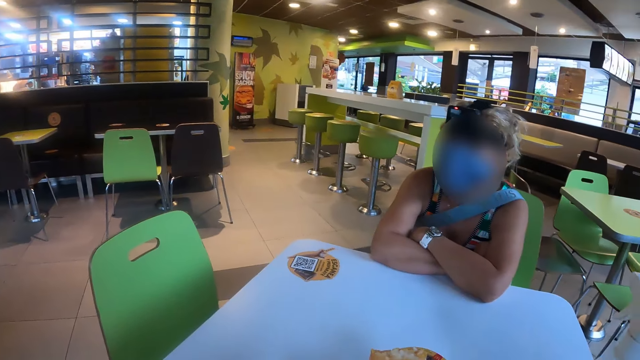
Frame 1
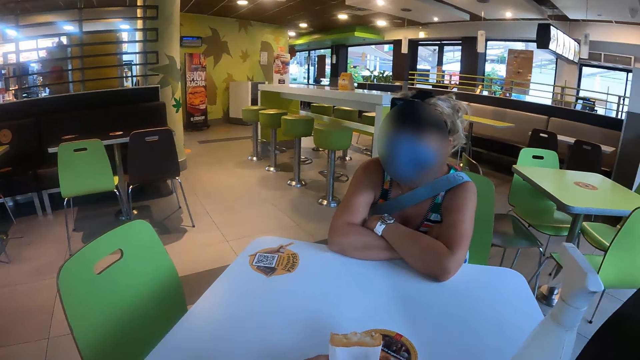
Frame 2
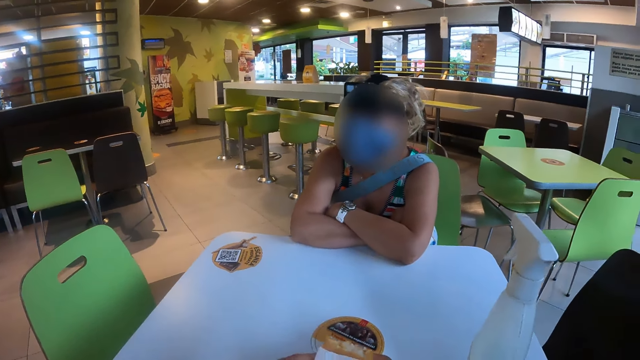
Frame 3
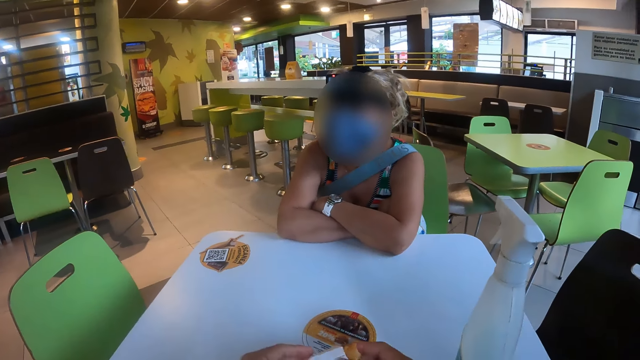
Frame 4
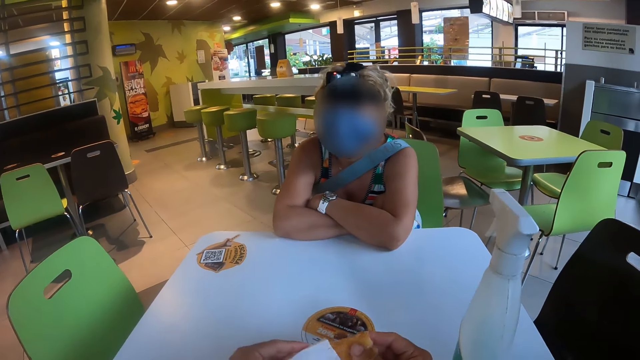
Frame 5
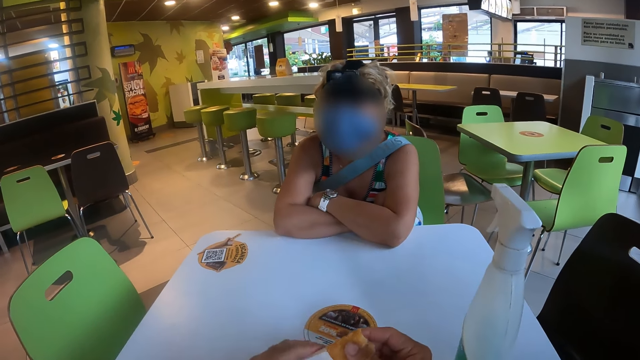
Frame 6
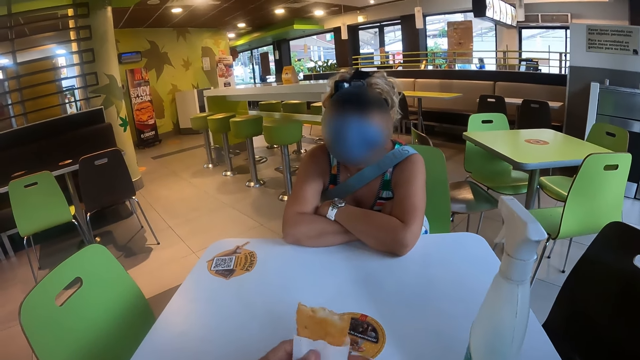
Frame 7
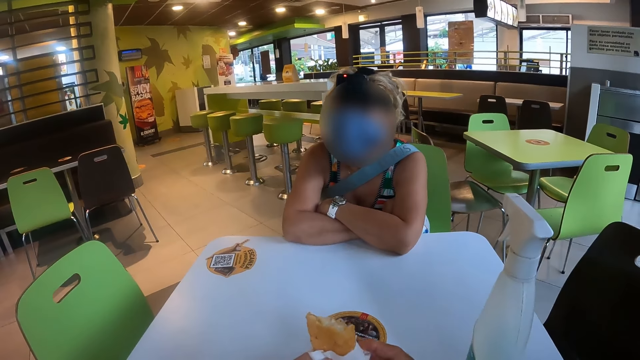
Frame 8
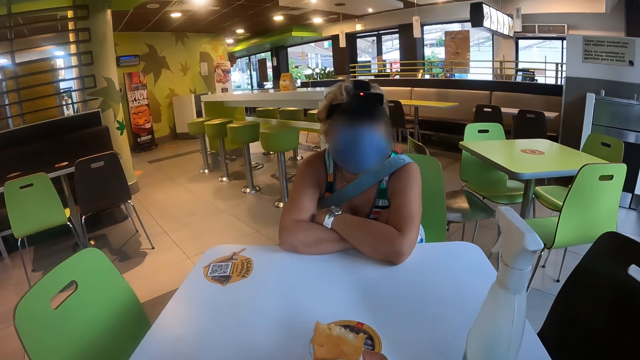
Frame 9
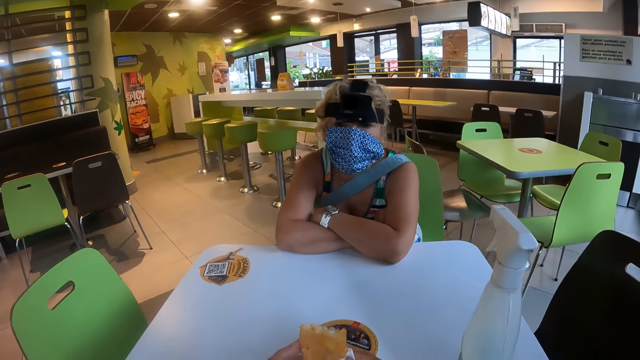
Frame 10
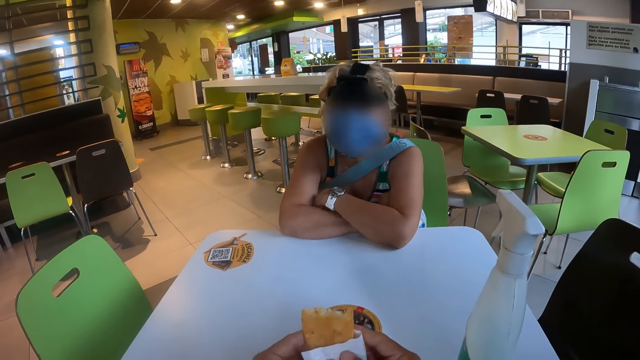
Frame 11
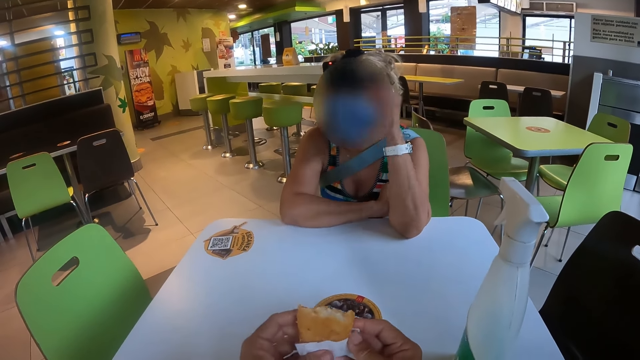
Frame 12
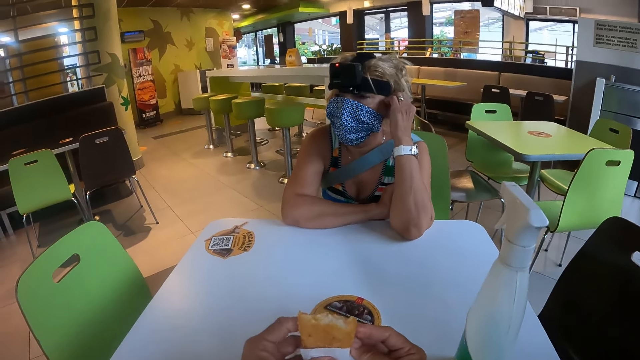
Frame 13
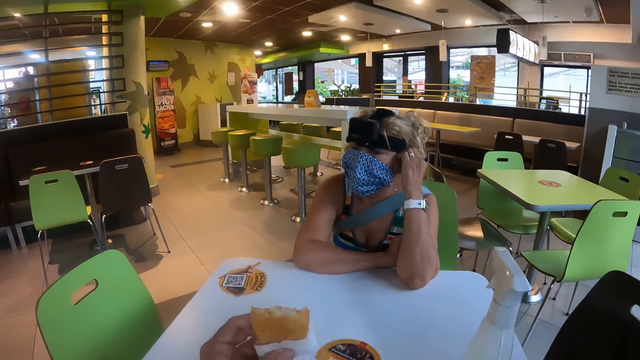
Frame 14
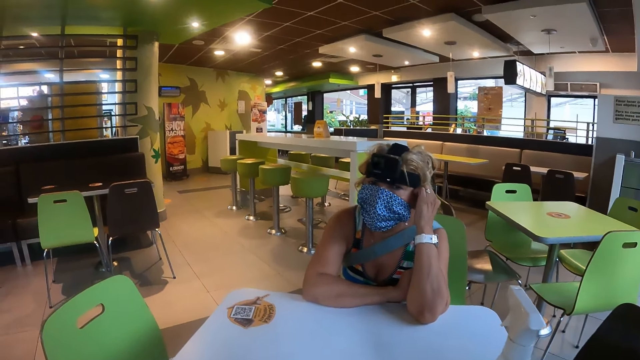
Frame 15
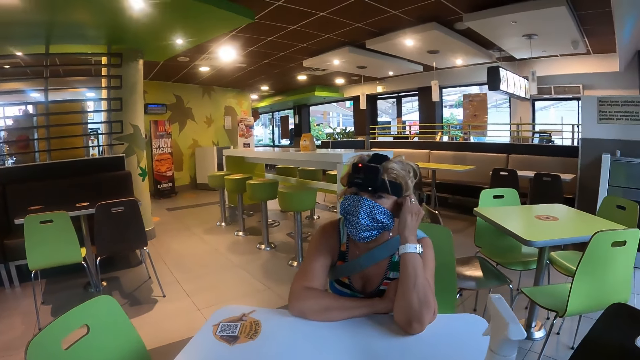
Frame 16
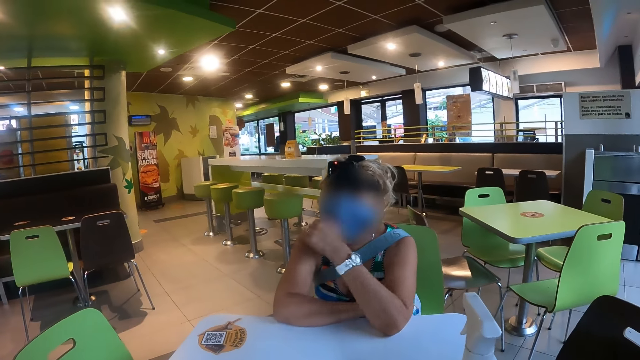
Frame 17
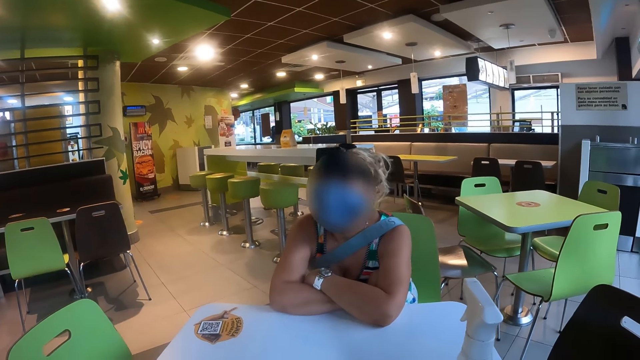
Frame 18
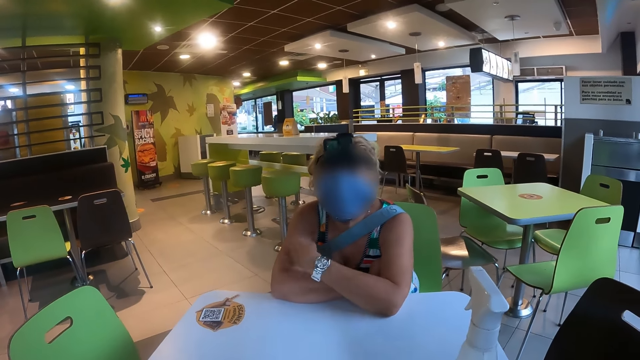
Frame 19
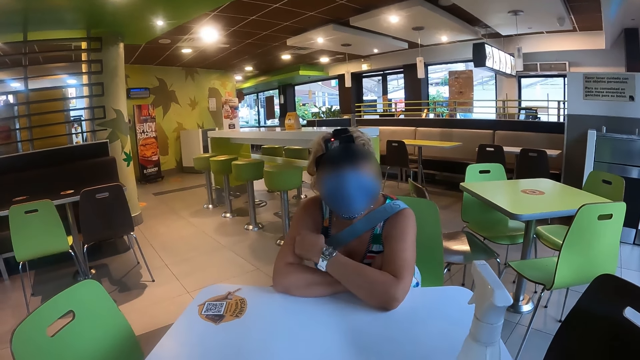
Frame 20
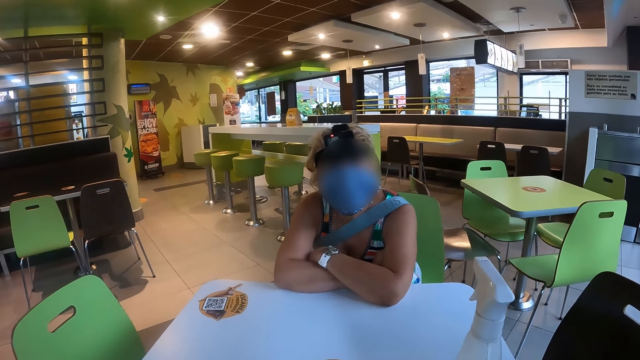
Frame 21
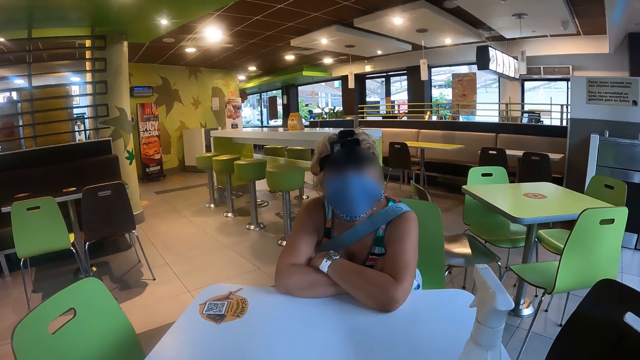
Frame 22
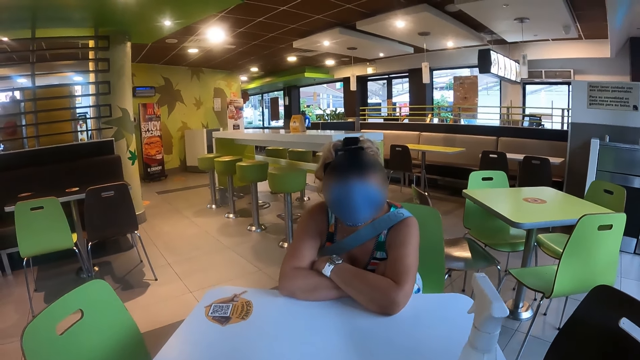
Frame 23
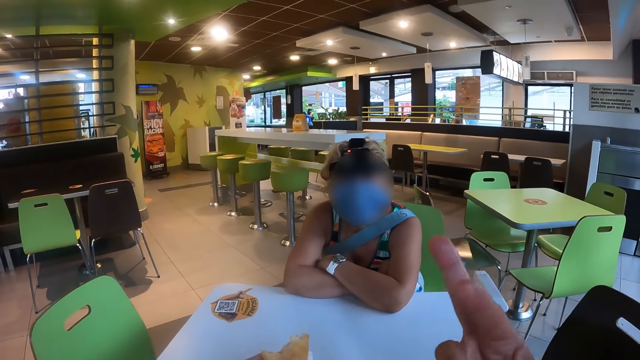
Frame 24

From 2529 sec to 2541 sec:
The camera wearer touches the snack on top of the table. A lady touches her face. The camera wearer converses with the lady. They eat the snack. They converse with the lady.

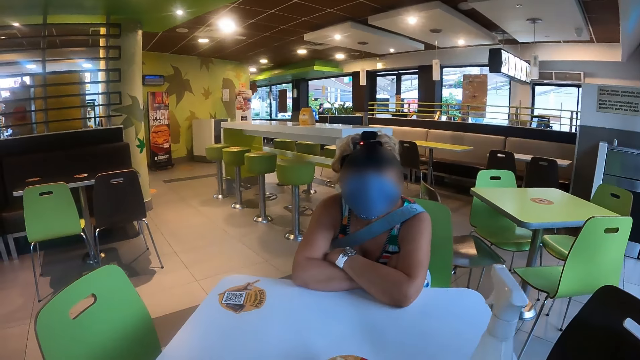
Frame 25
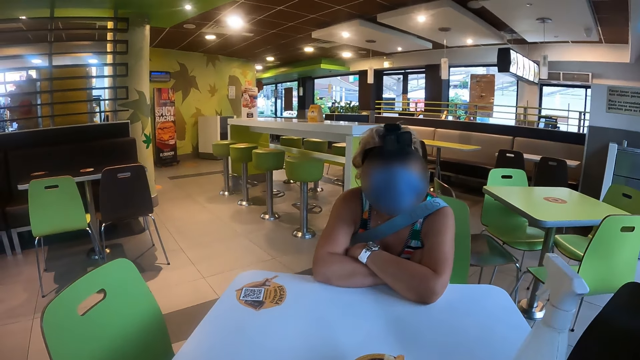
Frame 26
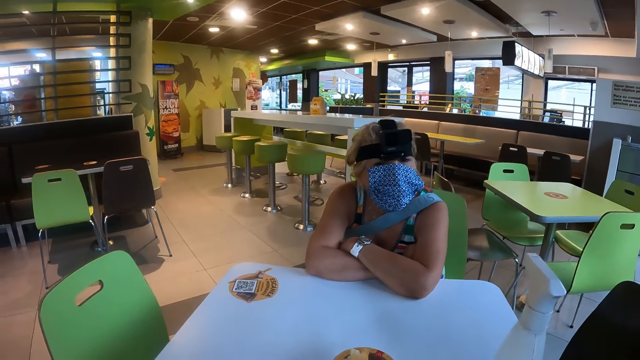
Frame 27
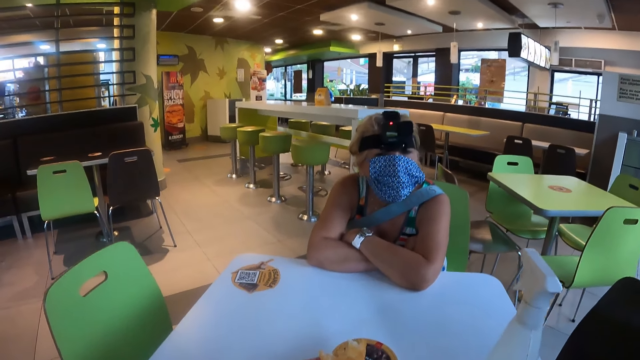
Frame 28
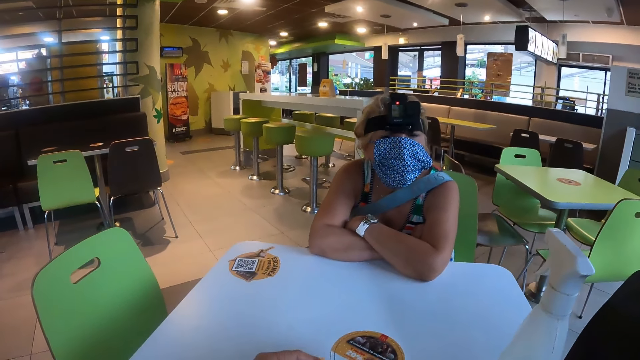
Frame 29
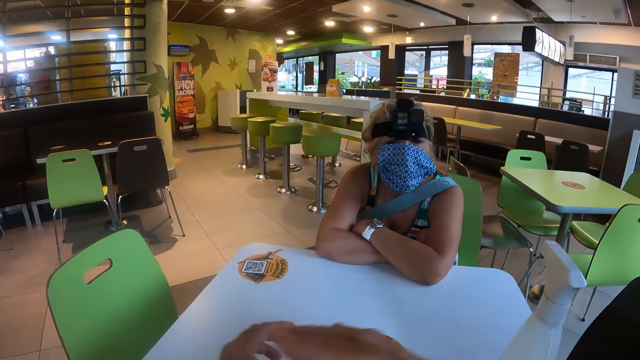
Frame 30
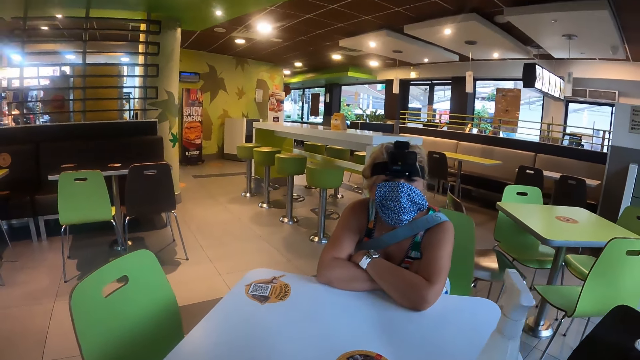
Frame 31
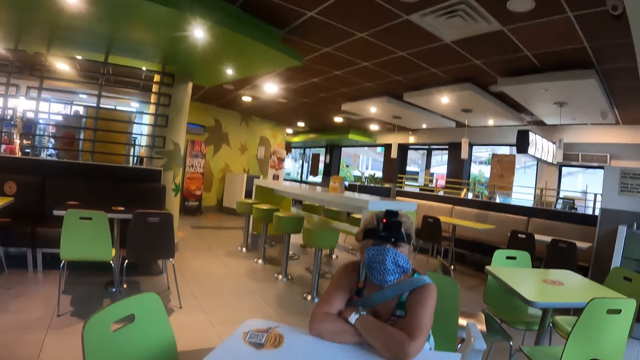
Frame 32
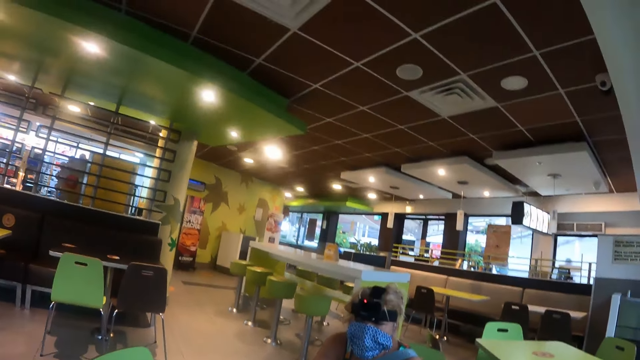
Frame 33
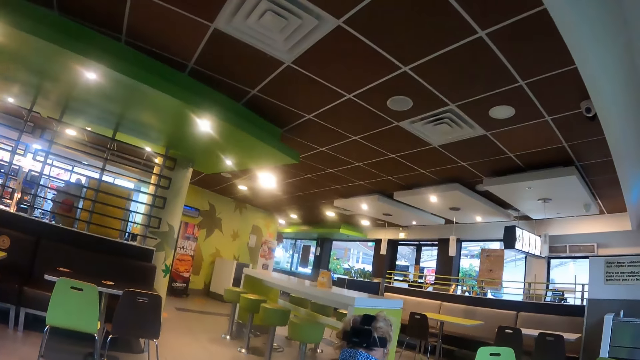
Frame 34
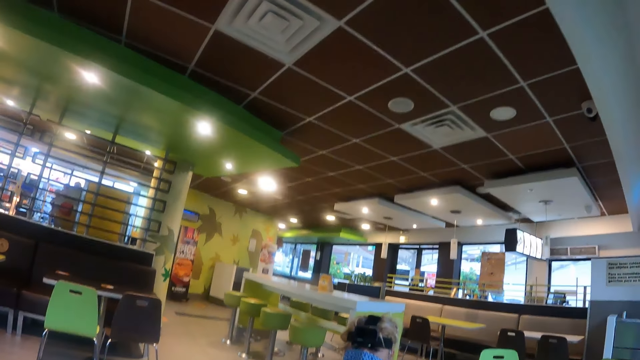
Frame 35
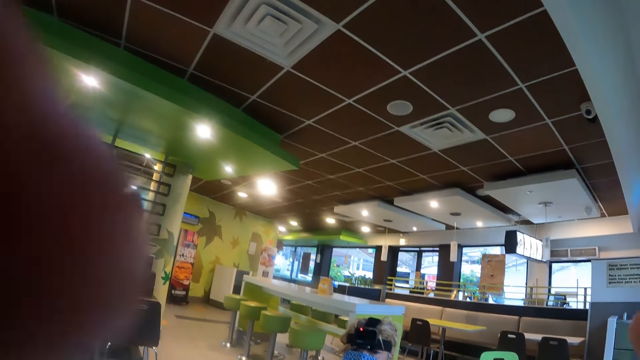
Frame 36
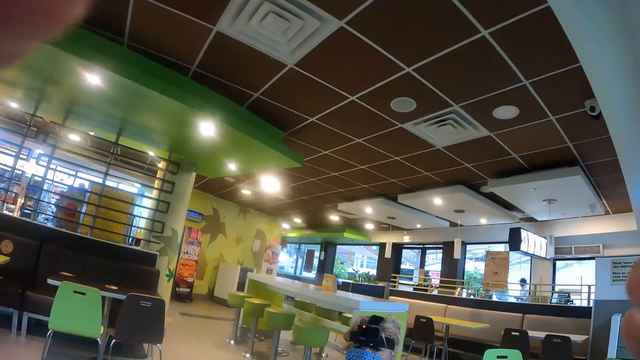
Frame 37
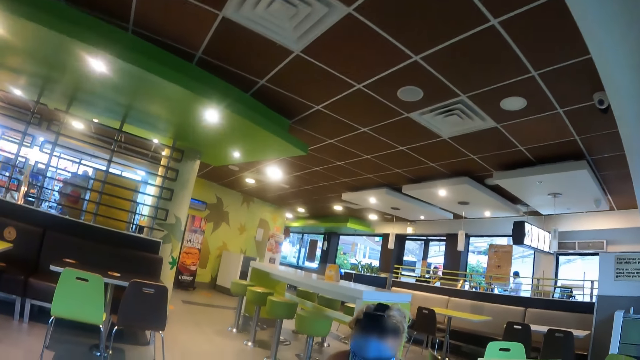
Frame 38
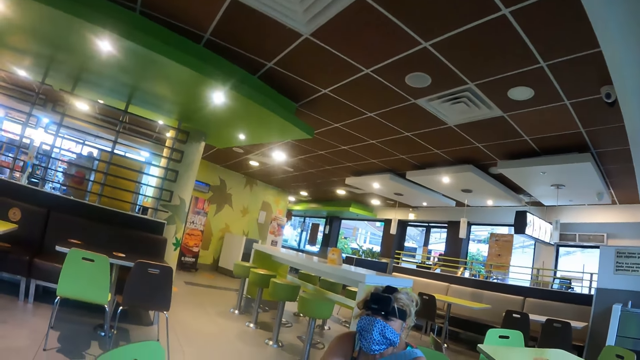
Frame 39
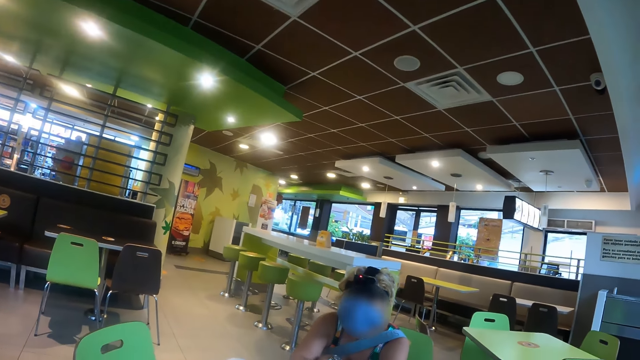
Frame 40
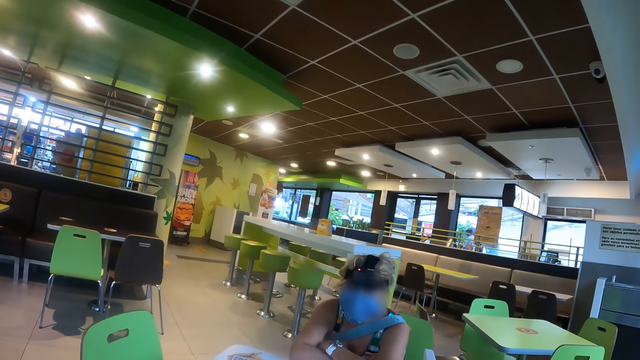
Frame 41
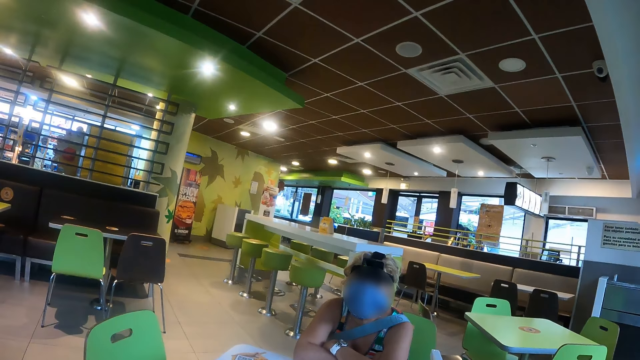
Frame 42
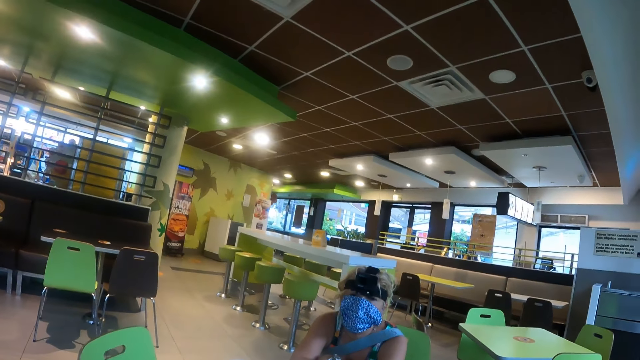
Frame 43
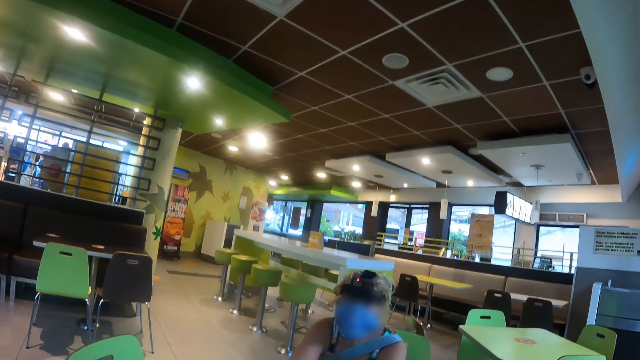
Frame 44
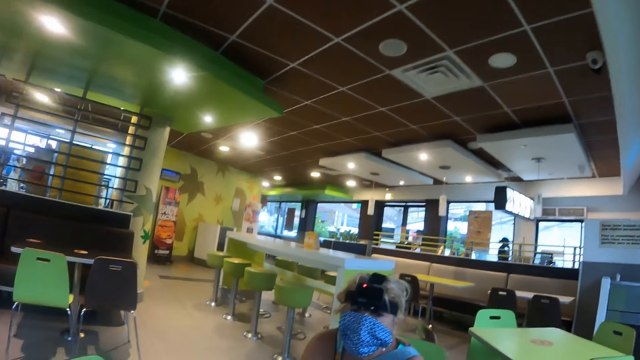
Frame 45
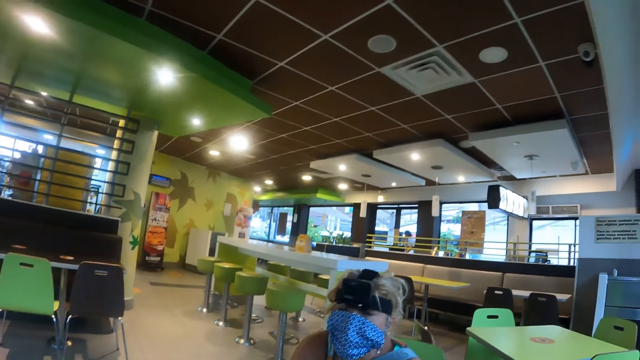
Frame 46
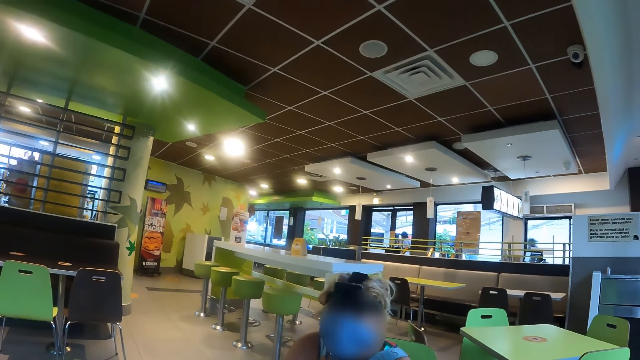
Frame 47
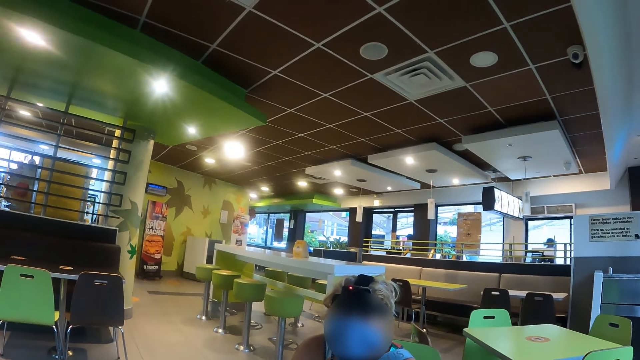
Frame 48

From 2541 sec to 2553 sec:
The camera wearer drops the snack. They move their hands up. They touch the camera.
